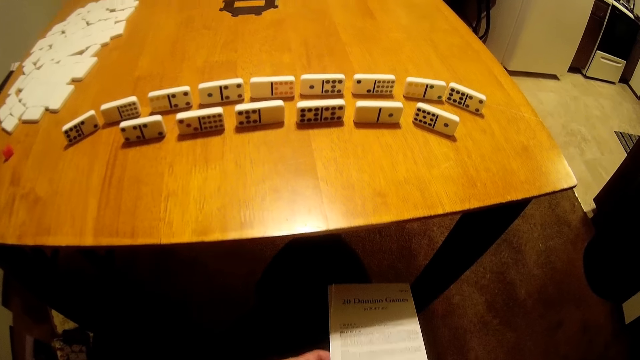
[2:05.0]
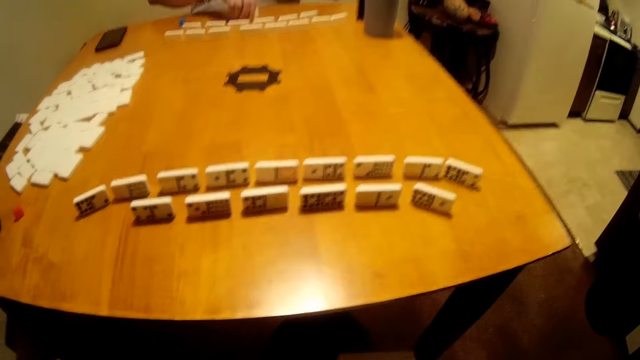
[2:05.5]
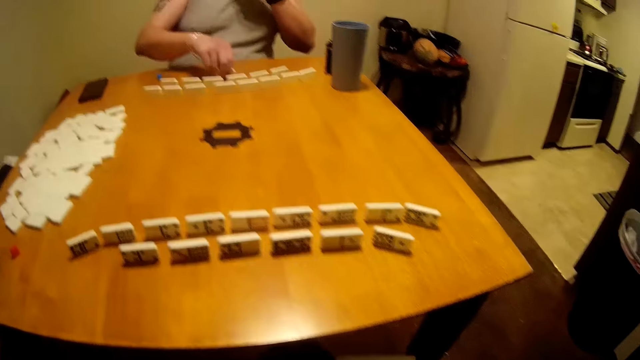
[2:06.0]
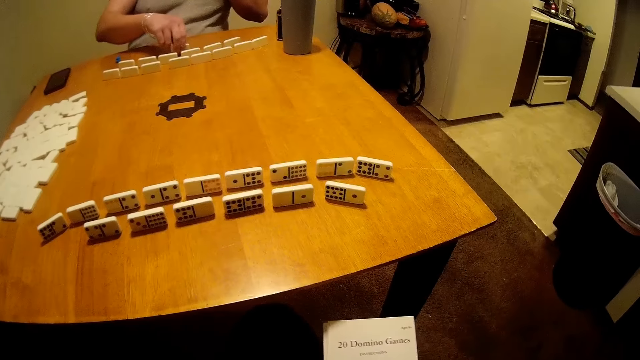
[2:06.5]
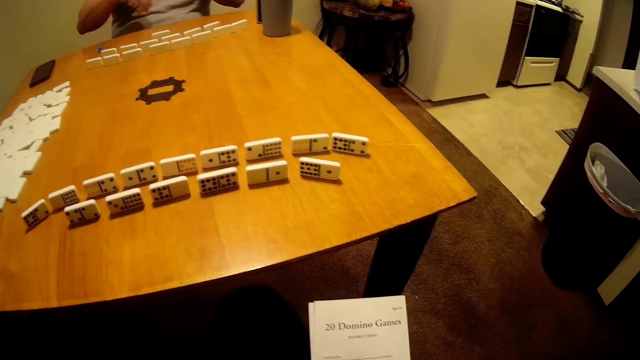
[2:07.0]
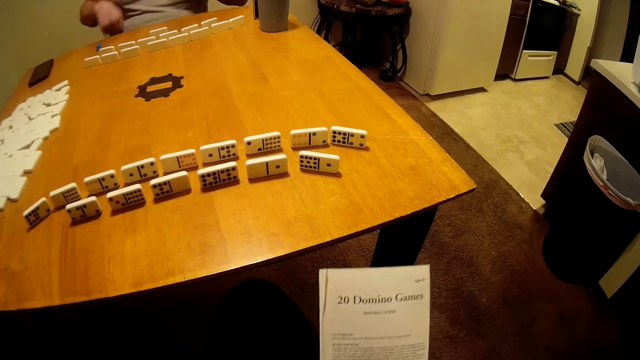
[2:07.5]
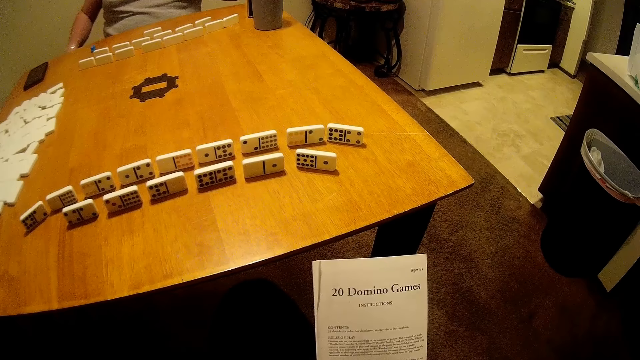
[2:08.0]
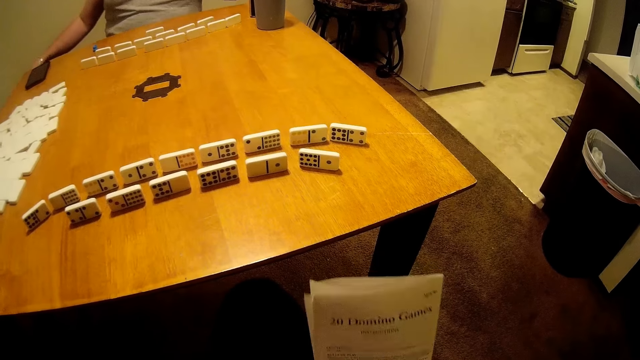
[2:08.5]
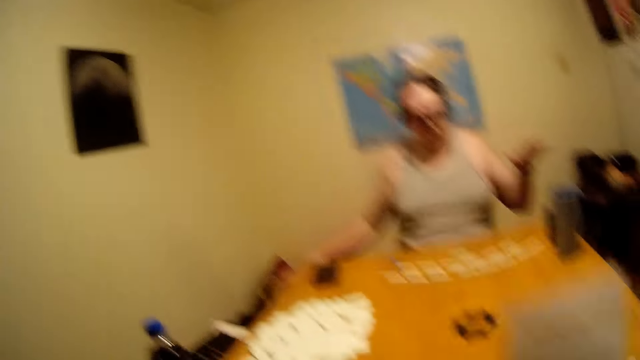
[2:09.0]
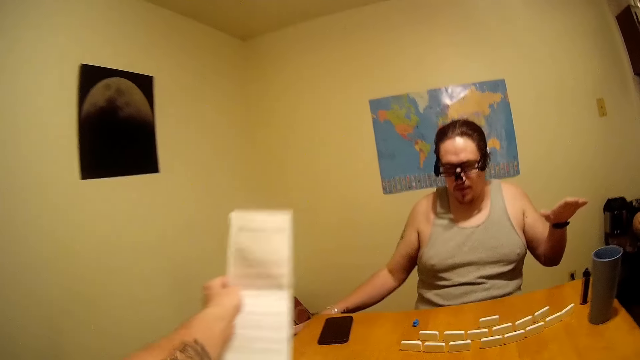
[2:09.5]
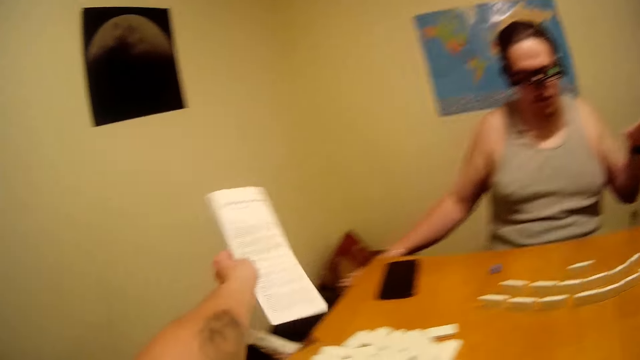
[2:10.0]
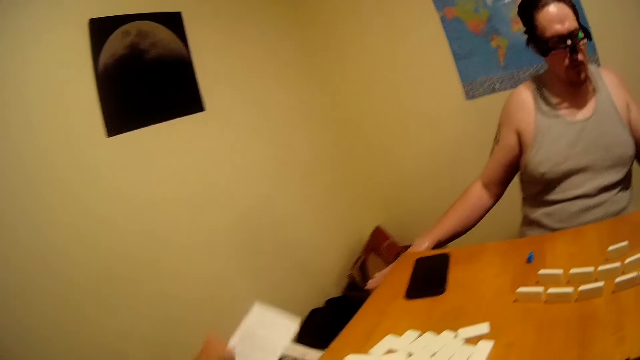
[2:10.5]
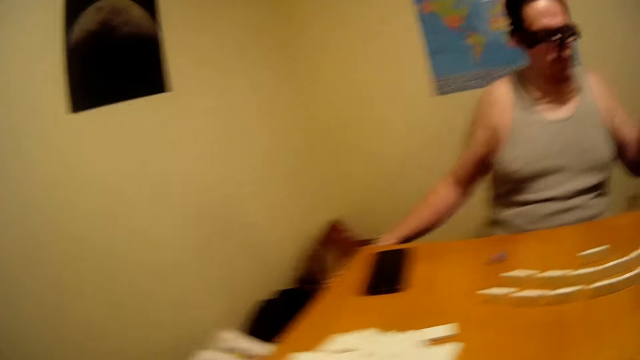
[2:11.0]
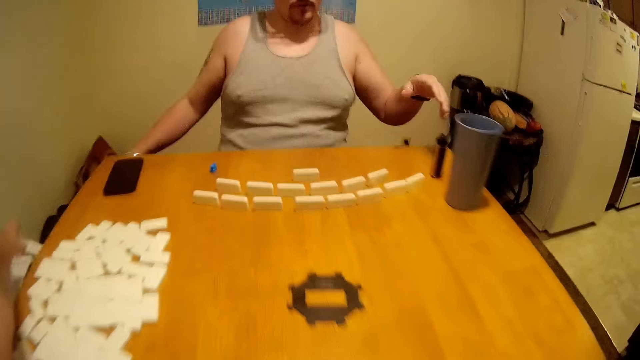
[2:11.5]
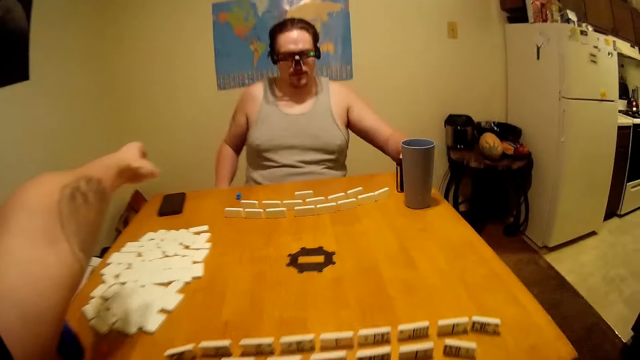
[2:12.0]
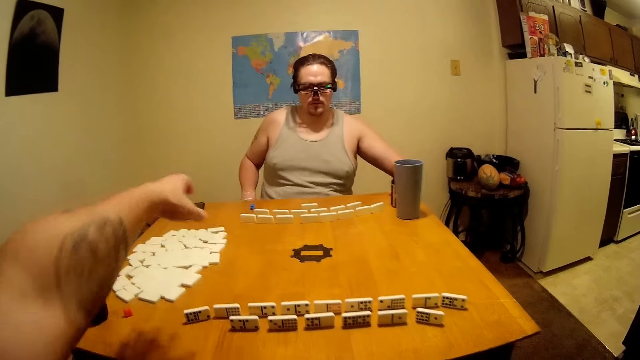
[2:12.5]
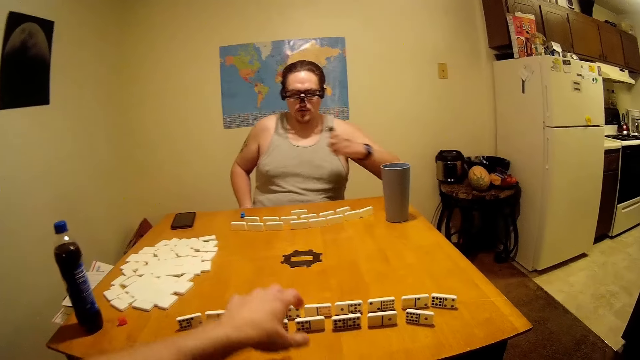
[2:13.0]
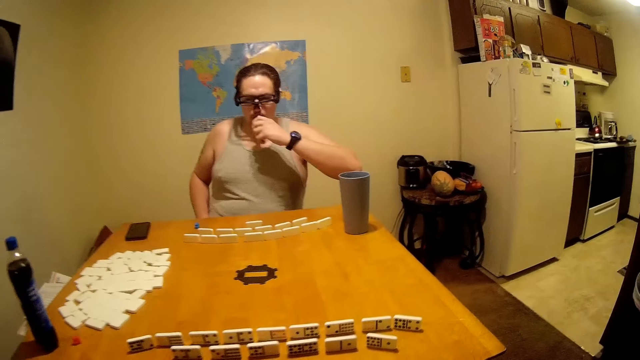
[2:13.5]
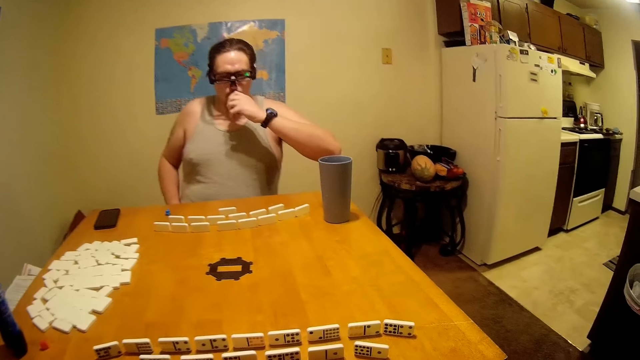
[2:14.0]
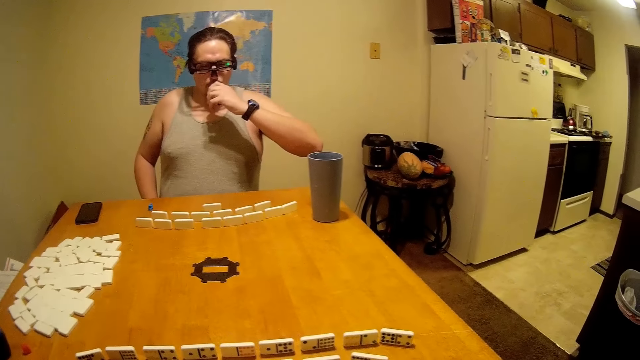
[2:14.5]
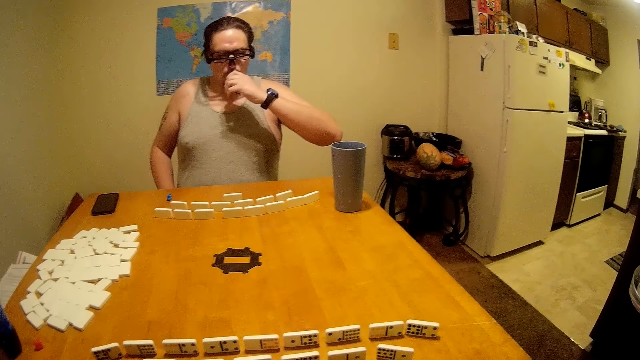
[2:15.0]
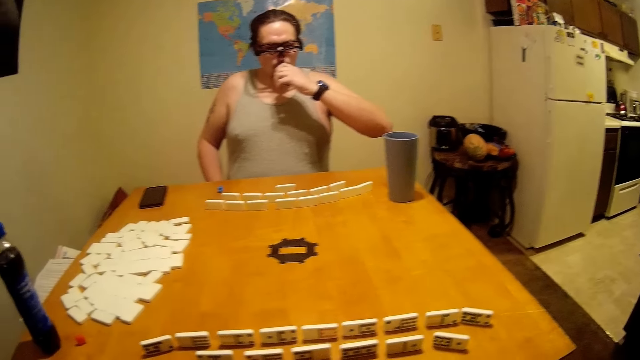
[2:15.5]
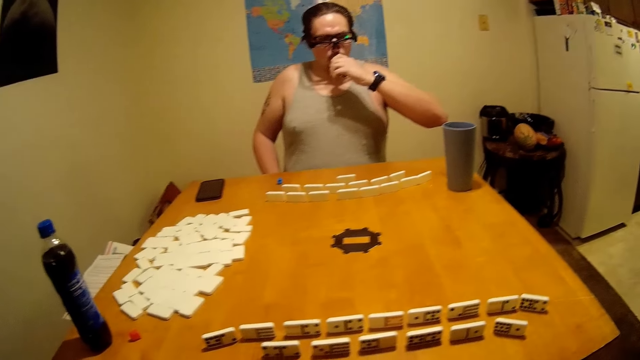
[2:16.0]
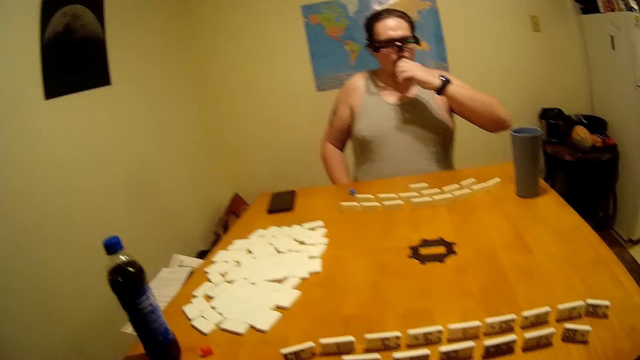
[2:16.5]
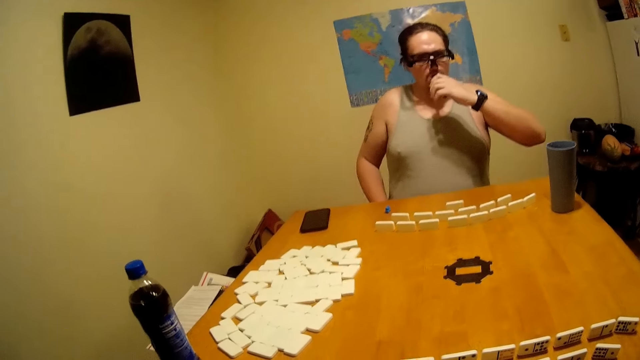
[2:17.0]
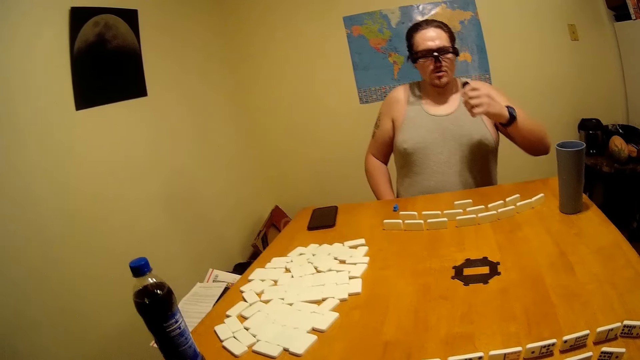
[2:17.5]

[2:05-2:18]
A person shakes his head. The camera wearer puts the paper aside. The person smokes. The person sniffs. The camera wearer talks.

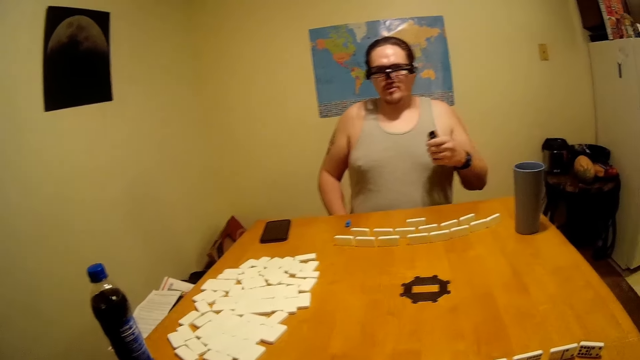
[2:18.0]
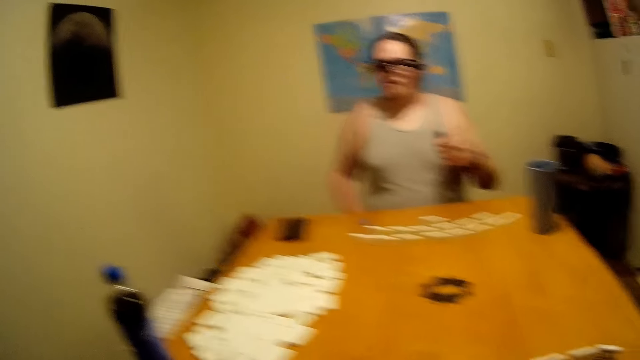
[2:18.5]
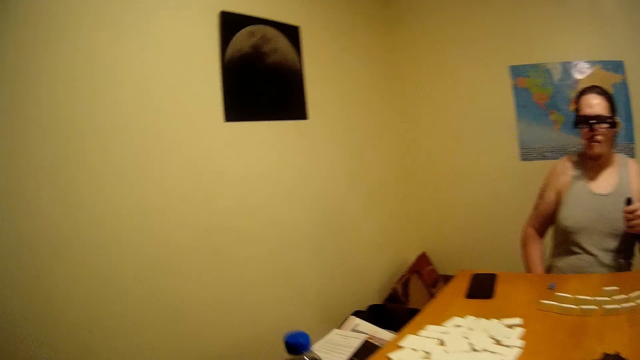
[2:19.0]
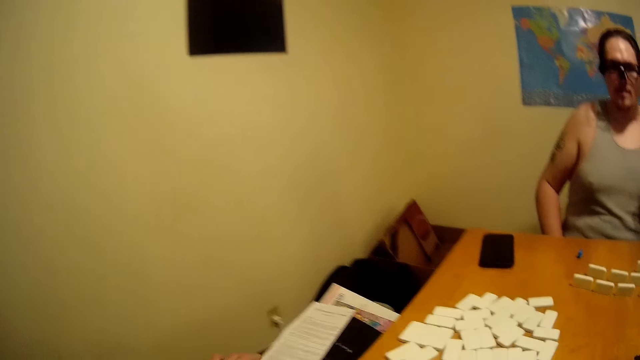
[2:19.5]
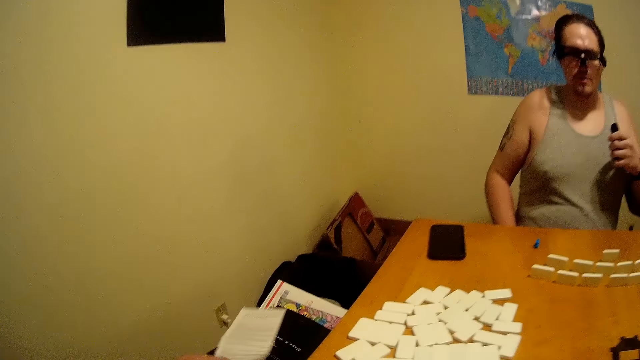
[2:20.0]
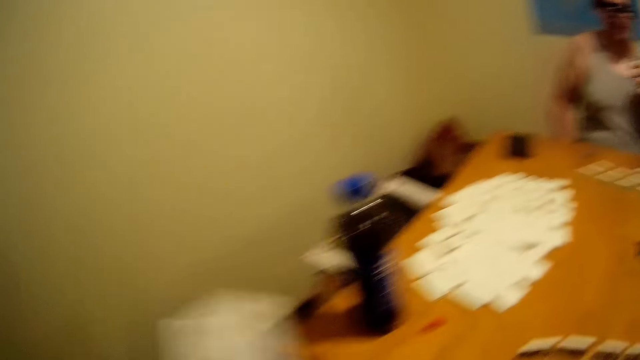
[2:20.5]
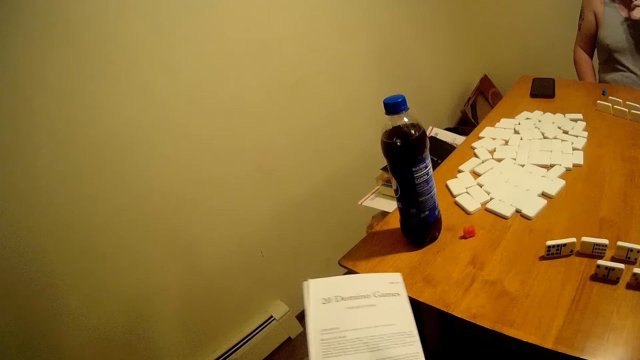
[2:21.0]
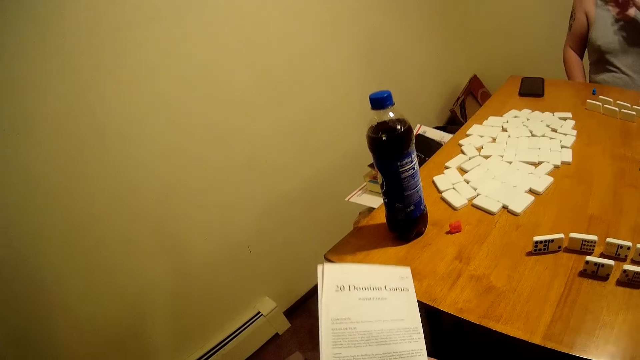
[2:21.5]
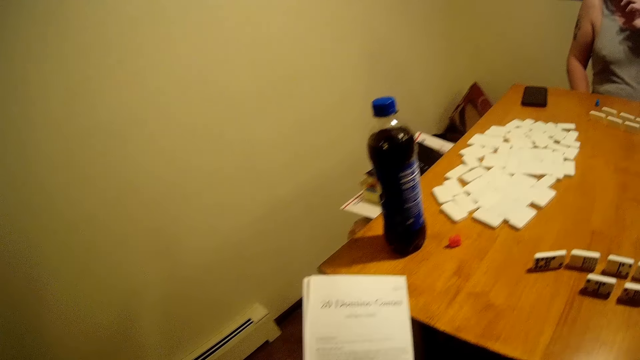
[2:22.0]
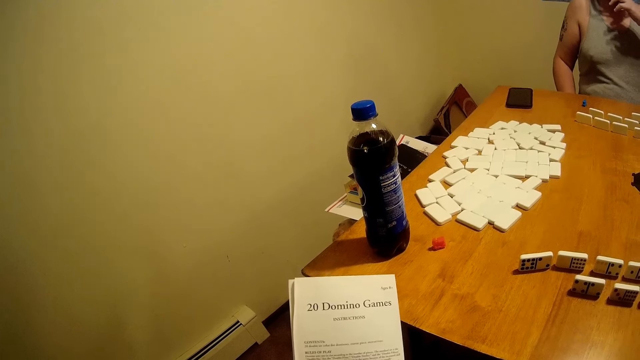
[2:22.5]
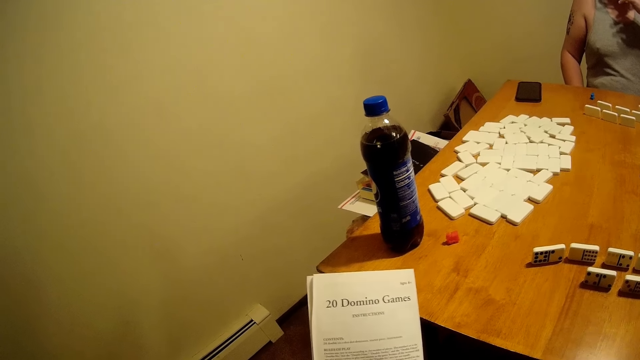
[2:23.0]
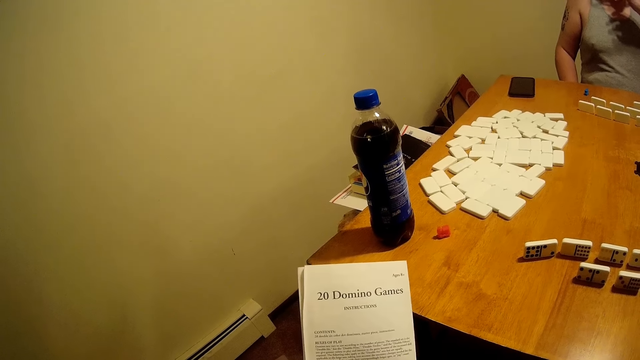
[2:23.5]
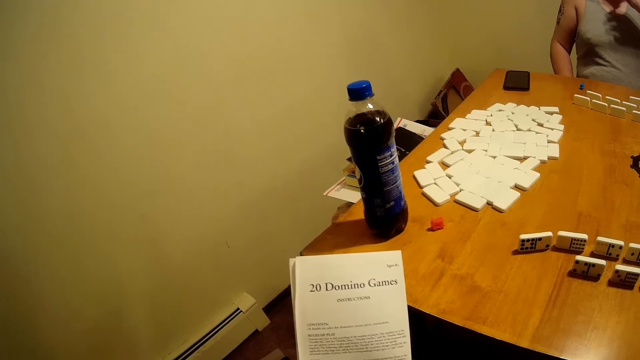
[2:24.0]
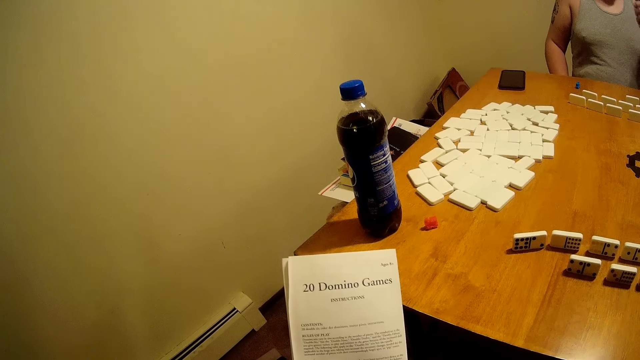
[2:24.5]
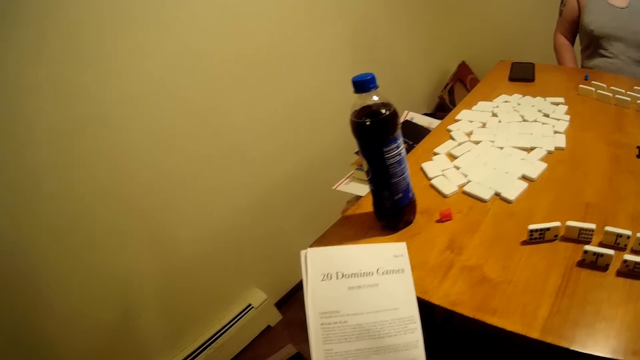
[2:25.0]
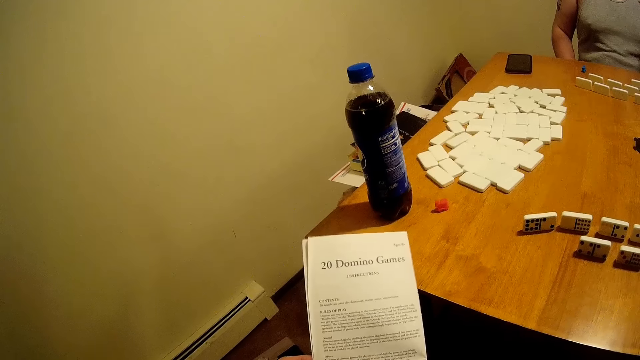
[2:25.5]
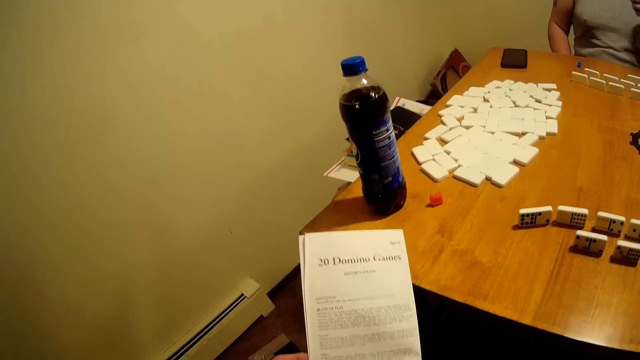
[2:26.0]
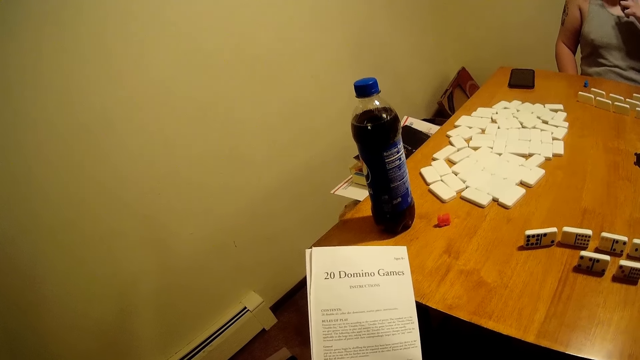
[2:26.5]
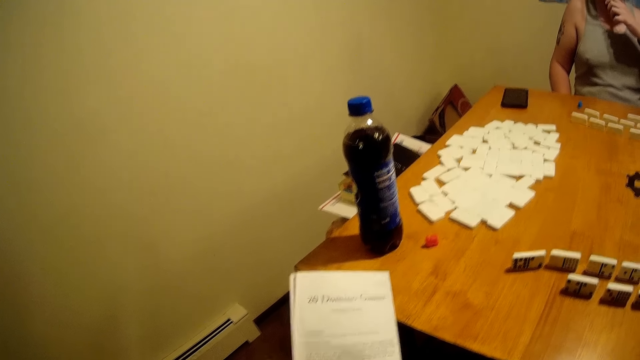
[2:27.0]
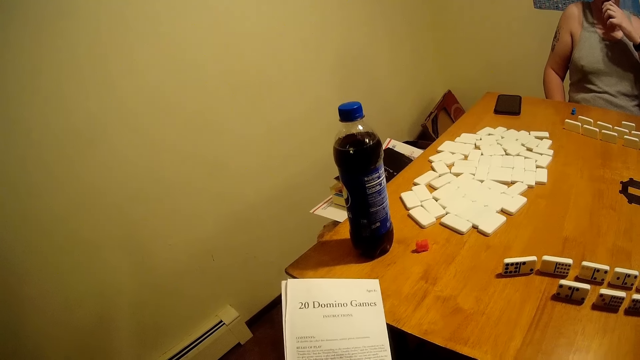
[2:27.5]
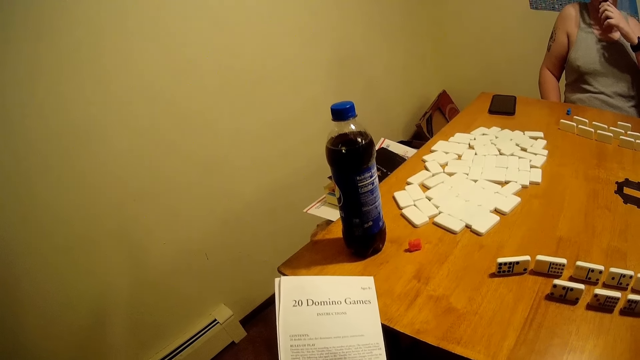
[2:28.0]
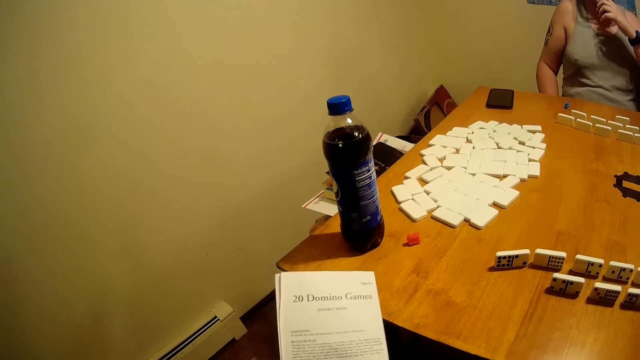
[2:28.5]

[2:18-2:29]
A person talks. The camera wearer talks. They check on a paper.
